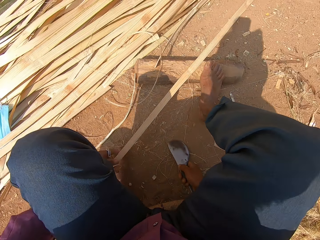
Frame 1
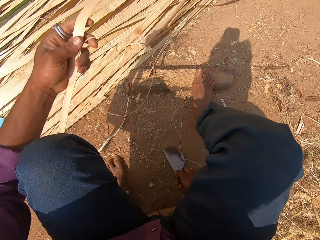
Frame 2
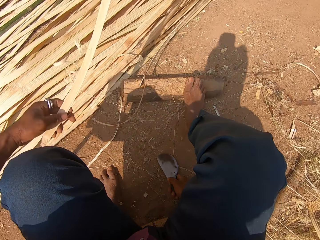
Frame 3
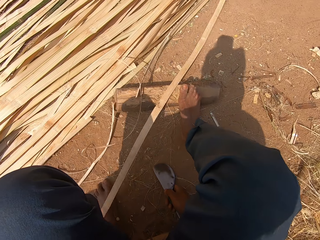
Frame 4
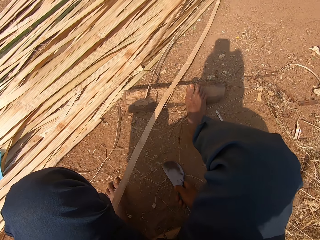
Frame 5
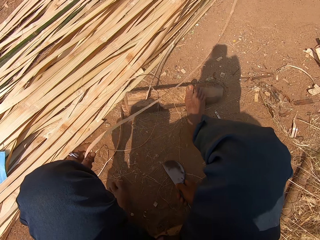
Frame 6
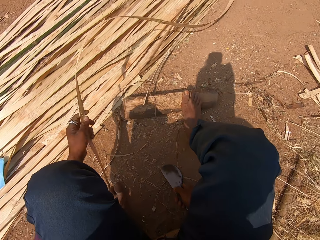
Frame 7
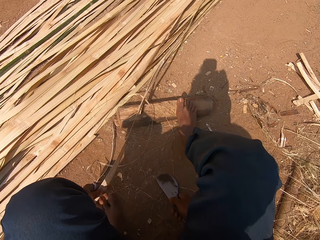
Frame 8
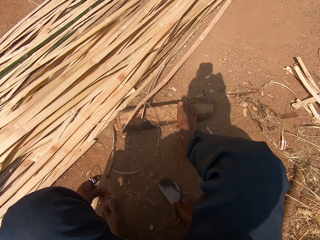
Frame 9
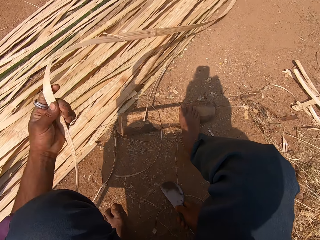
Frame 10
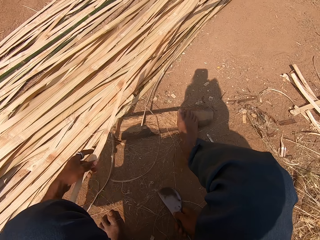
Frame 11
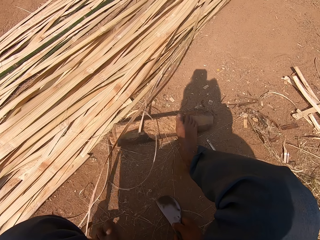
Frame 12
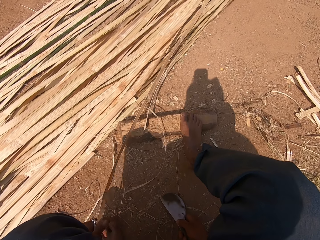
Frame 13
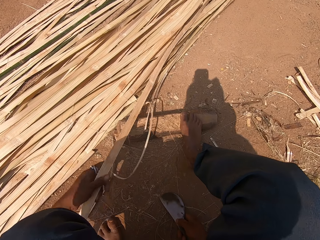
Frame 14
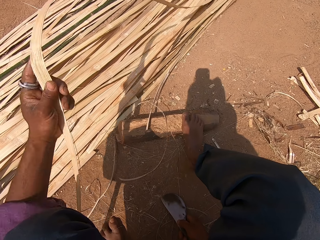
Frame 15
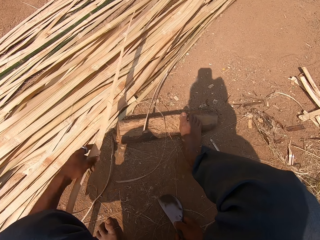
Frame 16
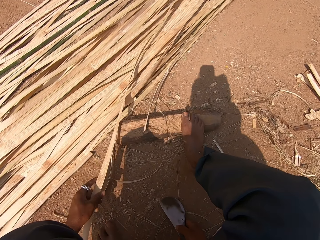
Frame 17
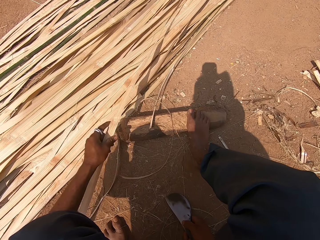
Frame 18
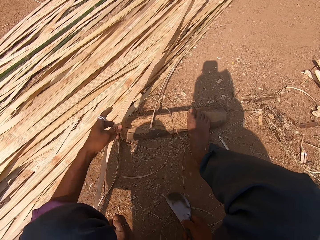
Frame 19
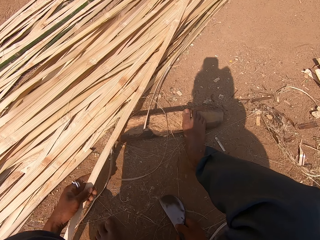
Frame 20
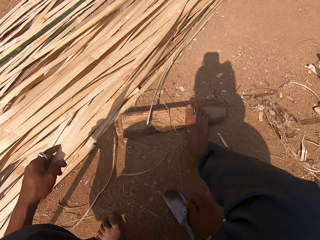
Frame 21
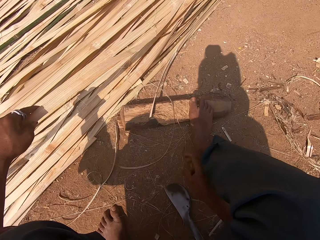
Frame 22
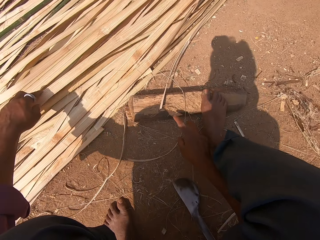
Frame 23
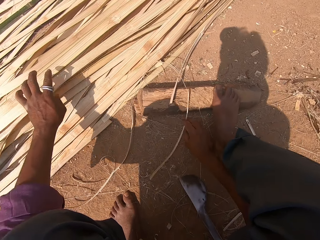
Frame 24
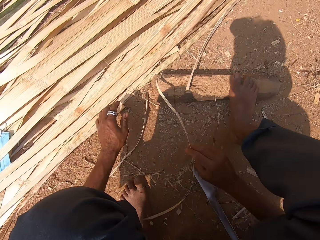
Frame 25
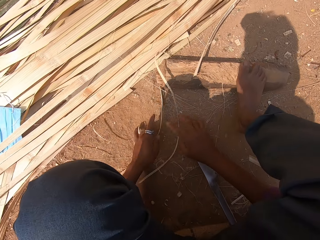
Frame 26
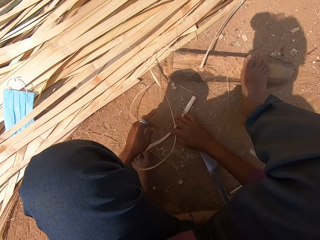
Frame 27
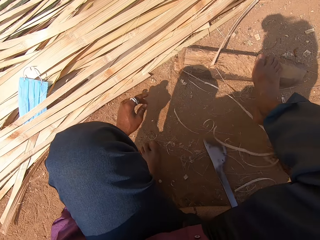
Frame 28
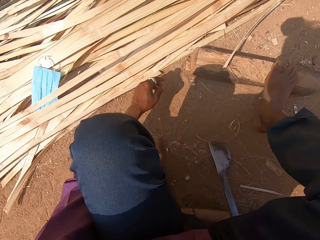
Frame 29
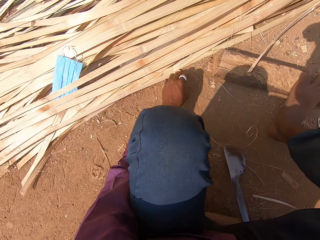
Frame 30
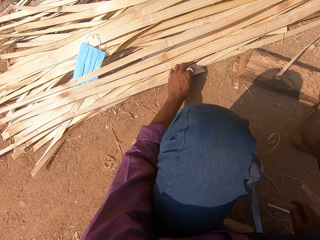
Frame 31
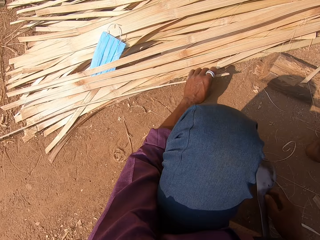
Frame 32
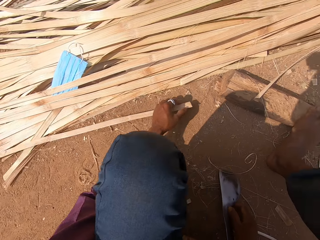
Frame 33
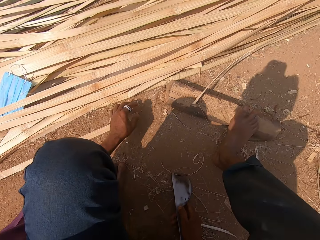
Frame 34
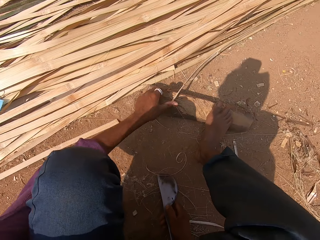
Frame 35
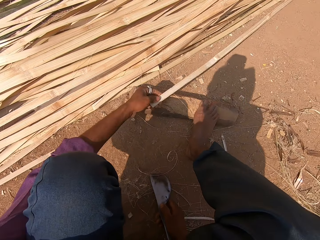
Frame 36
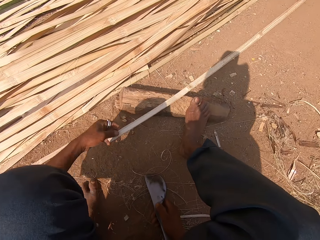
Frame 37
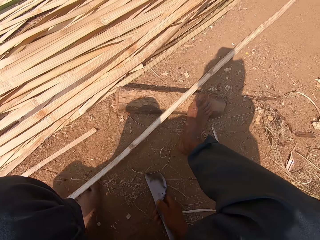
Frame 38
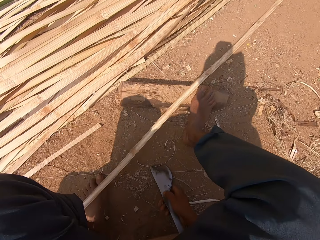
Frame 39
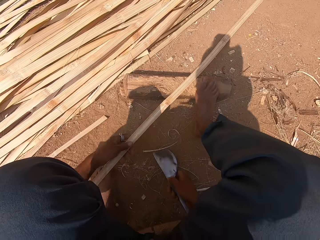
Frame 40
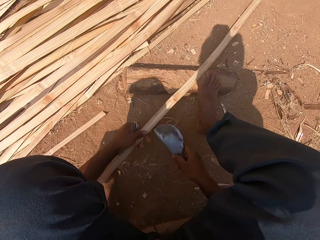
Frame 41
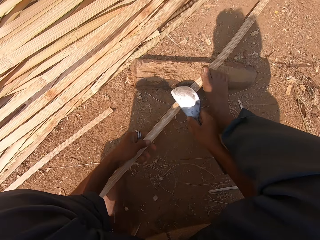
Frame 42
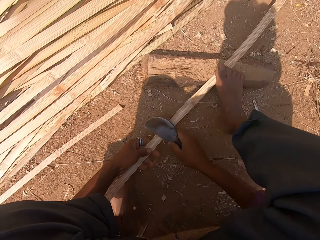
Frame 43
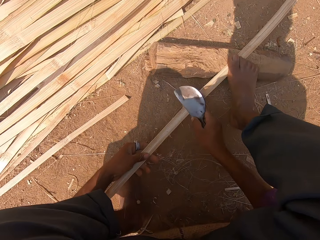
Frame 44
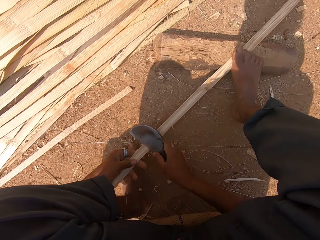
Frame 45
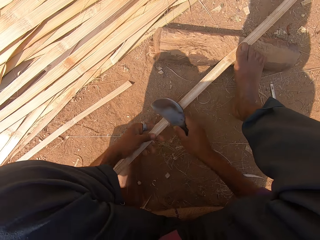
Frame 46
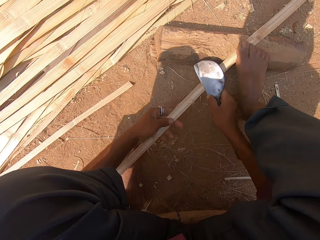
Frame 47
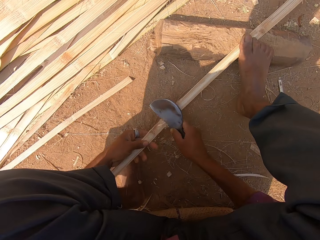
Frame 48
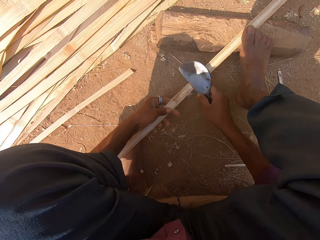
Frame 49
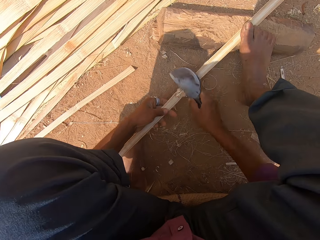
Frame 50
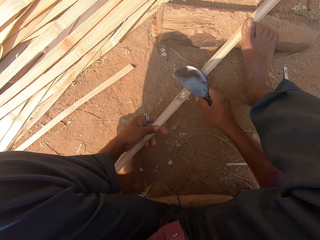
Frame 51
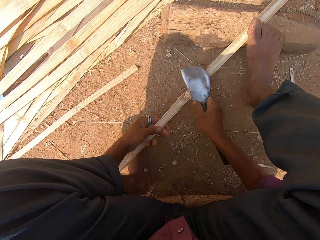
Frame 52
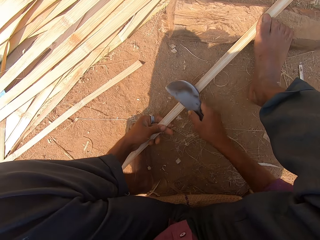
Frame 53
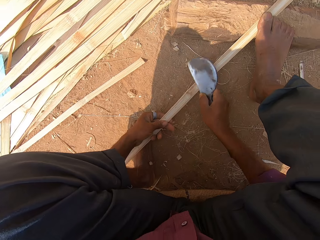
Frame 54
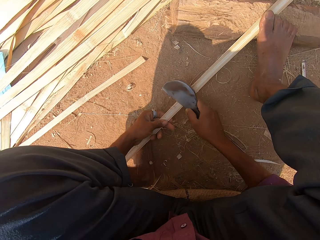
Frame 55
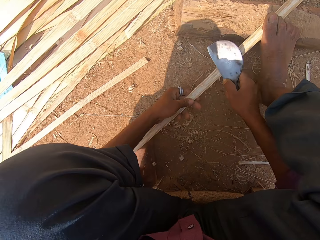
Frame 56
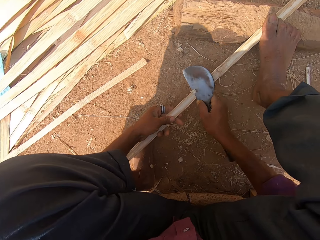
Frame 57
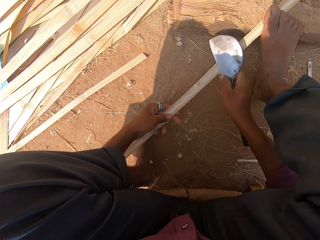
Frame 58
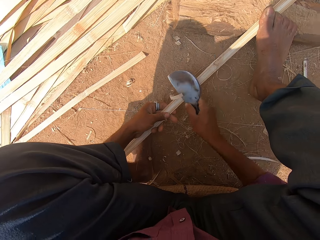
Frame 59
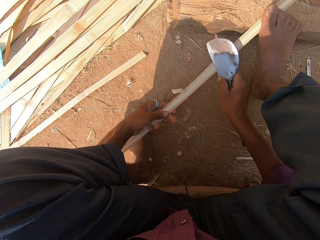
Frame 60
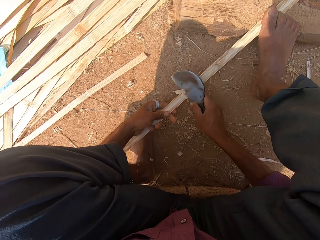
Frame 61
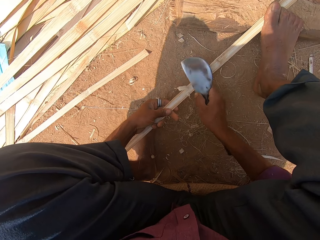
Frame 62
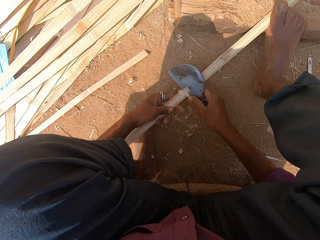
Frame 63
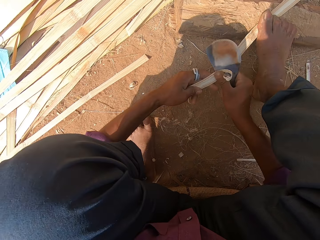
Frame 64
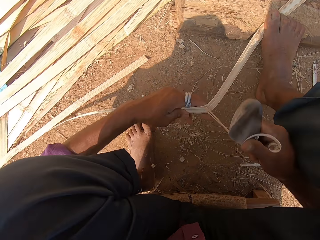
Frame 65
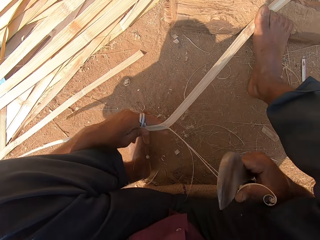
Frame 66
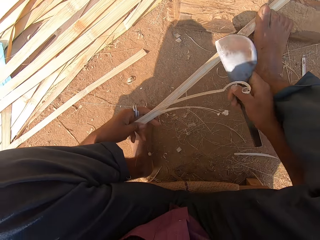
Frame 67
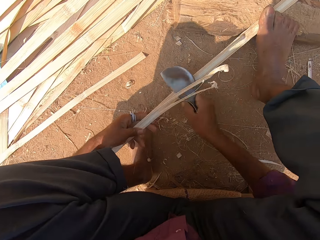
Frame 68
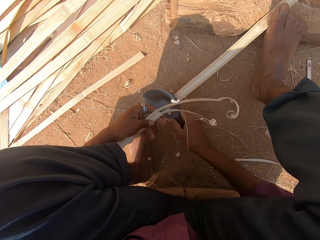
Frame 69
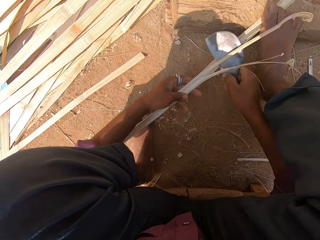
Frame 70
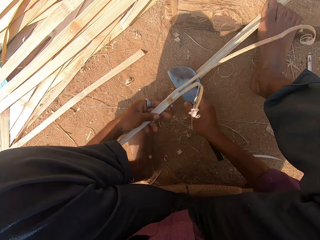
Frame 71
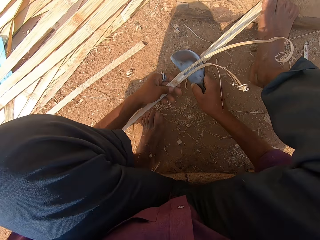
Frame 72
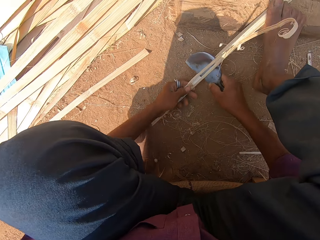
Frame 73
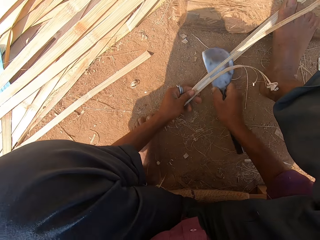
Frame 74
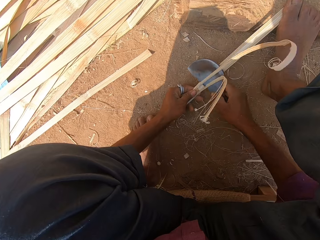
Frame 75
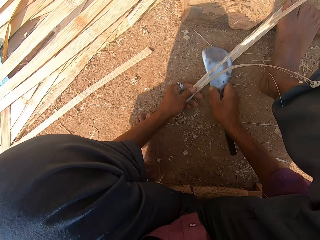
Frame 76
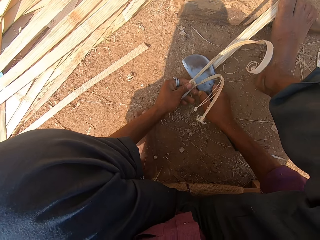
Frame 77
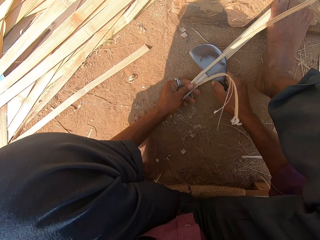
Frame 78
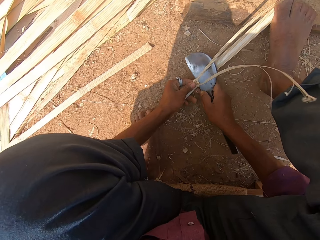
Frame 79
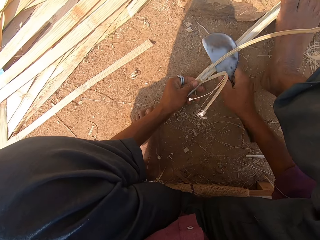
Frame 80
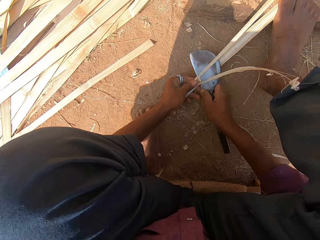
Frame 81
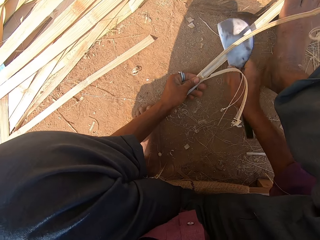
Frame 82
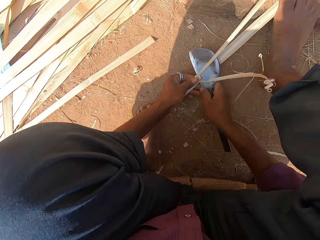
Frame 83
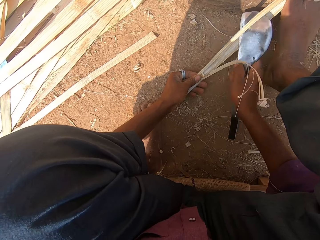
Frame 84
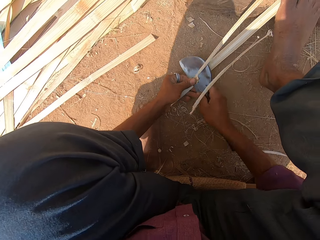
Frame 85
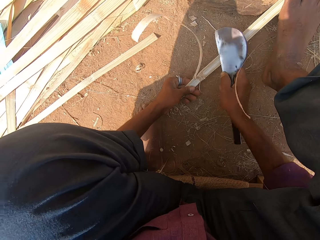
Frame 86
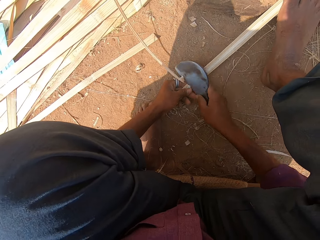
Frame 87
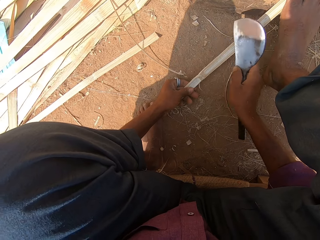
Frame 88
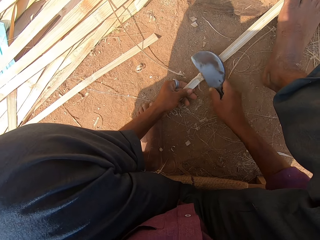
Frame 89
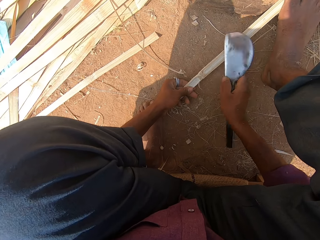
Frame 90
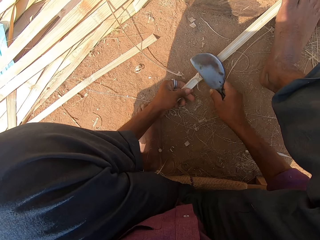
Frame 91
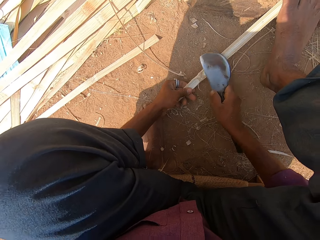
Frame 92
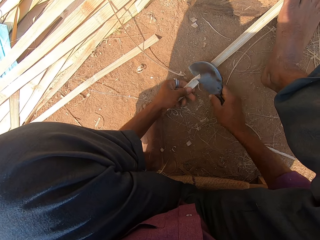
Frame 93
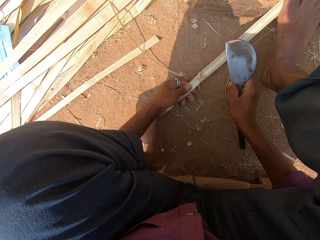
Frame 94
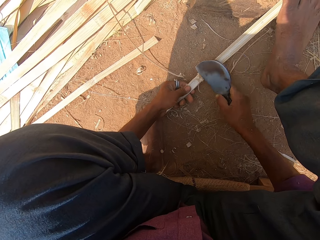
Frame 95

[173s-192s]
The camera wearer shakes the bamboo strip from the ground with his left hand. He lifts the bamboo culm, puts the bamboo culm down, and flicks the bamboo culm. He lifts the bamboo strip from the ground with his right hand. He drops the bamboo strip on the ground with his left hand. He collects the waste pieces from the floor. He lifts the bamboo strip from the ground with his left hand. He moves the bamboo strip from his left hand to his right hand. He drops the bamboo strips on the ground with his right hand. He puts the waste aside with his right hand. He picks up the bamboo strip from the ground with his left hand. He drops the bamboo strip on the ground with his left hand. He moves the bamboo strip on the ground with his left hand. He holds the pieces of culms with his left hand. He pulls the bamboo culm with his left hand. He cuts the bamboo strip in his left hand with the curved blade in his right hand. He scrapes the bamboo culm. He pulls the bamboo strip in his left hand with the curved blade in his right hand. He cuts the bamboo strip in his left hand with the curved blade in his right hand.

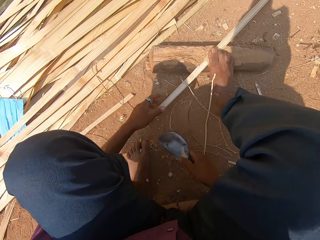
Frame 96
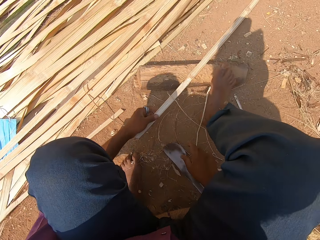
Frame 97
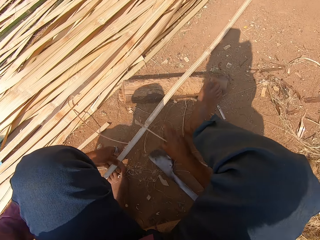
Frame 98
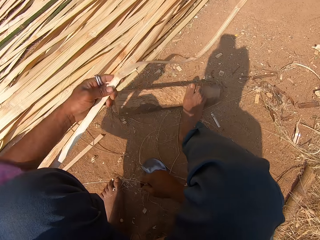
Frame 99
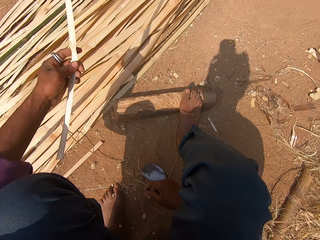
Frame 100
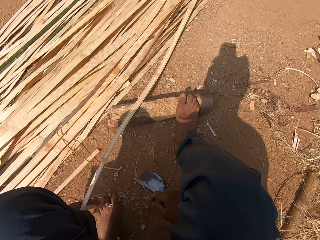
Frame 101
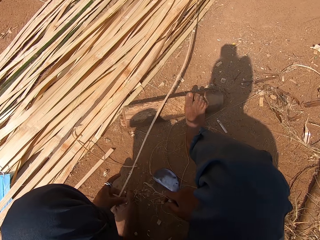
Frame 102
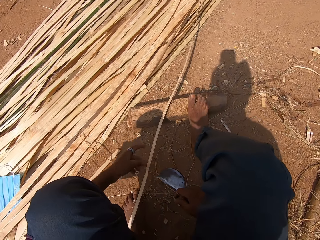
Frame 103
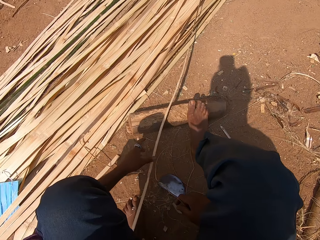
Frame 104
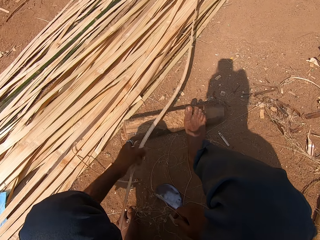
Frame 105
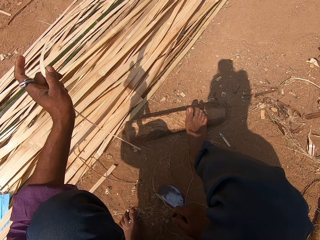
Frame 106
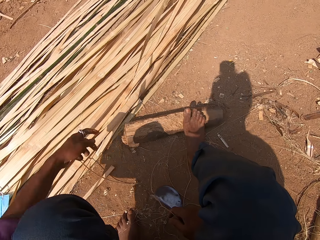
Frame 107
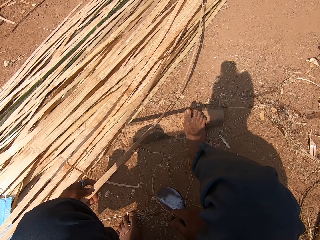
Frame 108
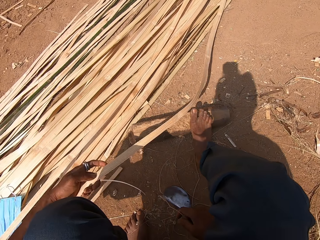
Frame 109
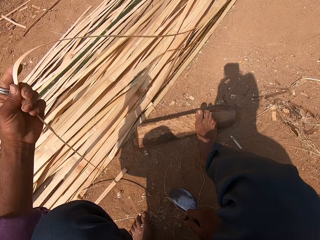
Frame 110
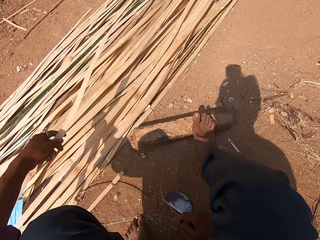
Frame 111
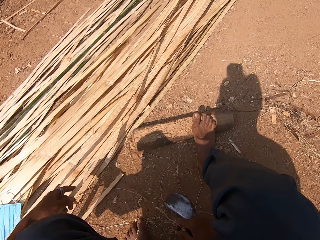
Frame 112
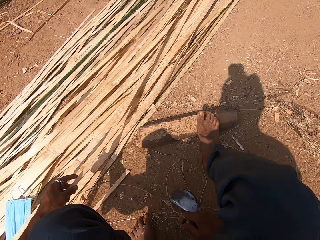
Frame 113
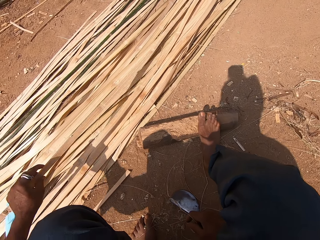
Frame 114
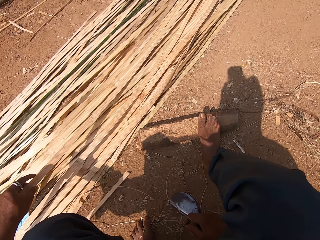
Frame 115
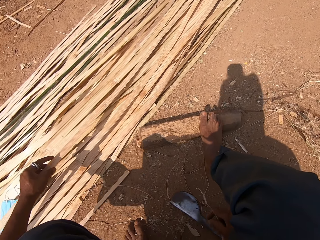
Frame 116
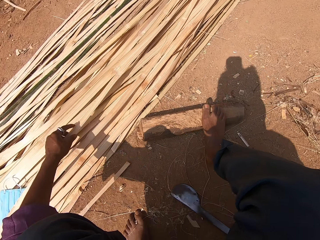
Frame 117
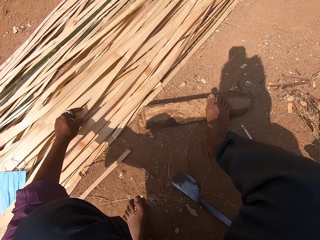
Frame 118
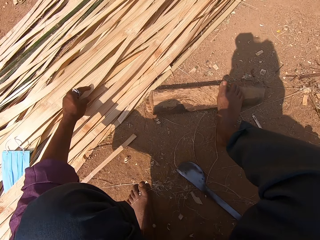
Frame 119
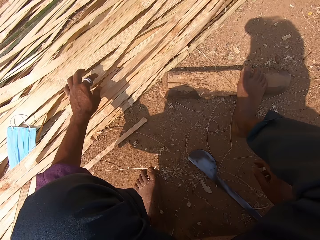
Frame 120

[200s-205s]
The camera wearer cuts the bamboo strip on the ground with the curved blade in his right hand. He picks up the bamboo strip from the ground with his left hand. He drops the curved blade in his right hand on the ground. He drops the bamboo strip in his left hand on the ground. He picks up the bamboo strip from the ground with his left hand. He holds some bamboo strips on the ground with his right hand. He flicks the bamboo with his left hand. He picks up the bamboo strip from the ground with his left hand. He drops the bamboo strip in his left hand on the ground. He picks up the bamboo strip from the ground with his left hand. He drops the bamboo strip in his left hand on the ground. He puts the bamboo culm aside.
